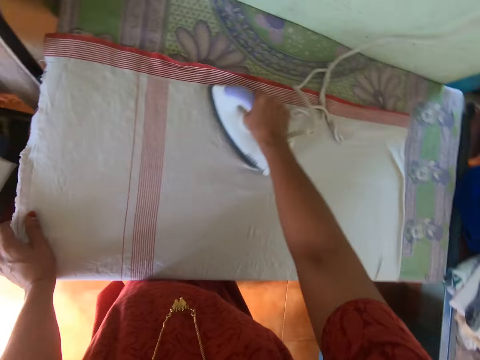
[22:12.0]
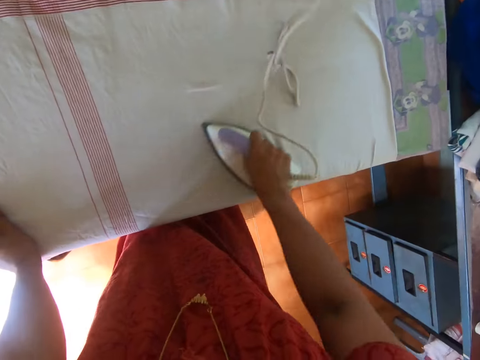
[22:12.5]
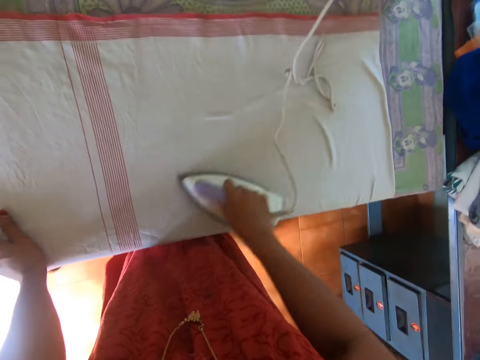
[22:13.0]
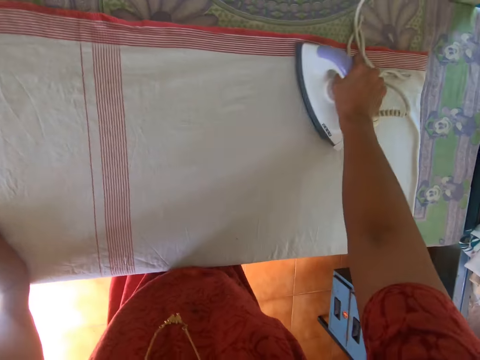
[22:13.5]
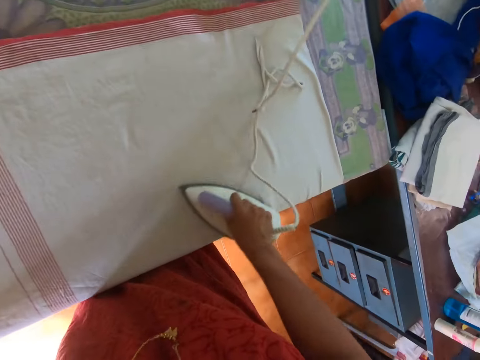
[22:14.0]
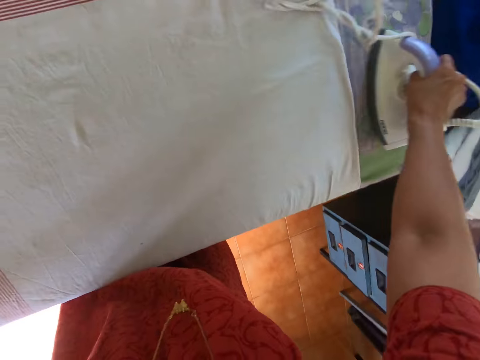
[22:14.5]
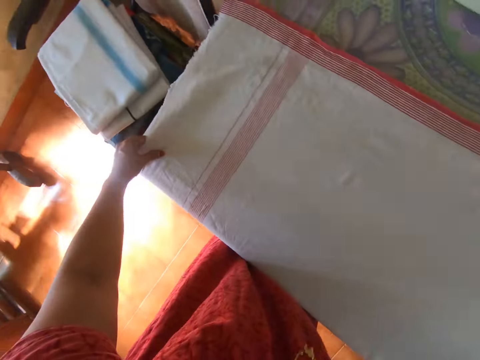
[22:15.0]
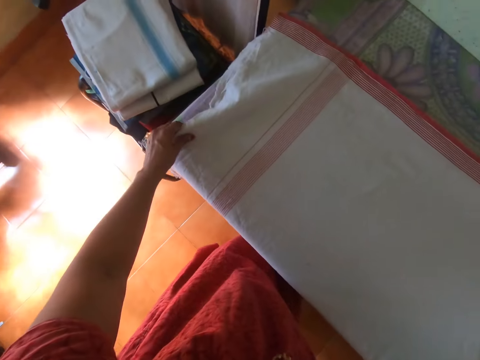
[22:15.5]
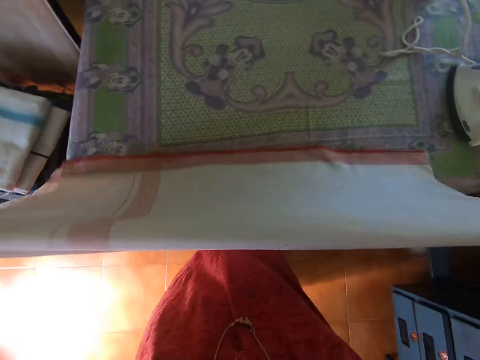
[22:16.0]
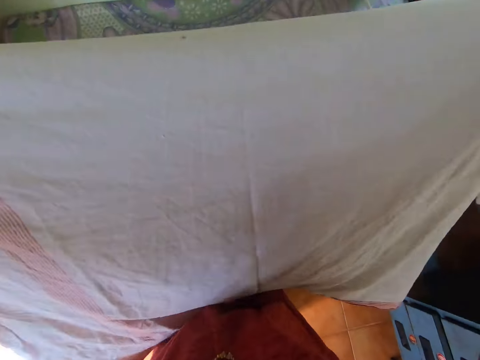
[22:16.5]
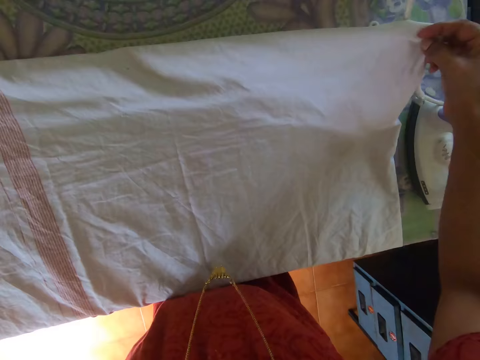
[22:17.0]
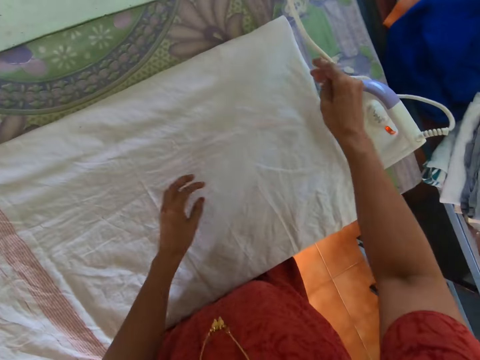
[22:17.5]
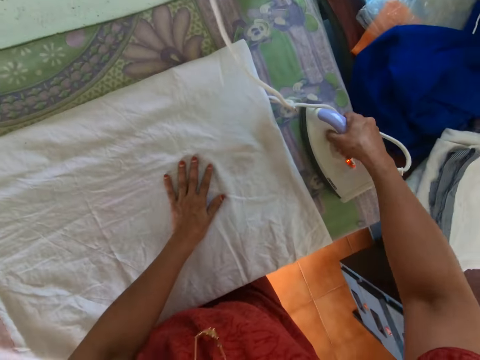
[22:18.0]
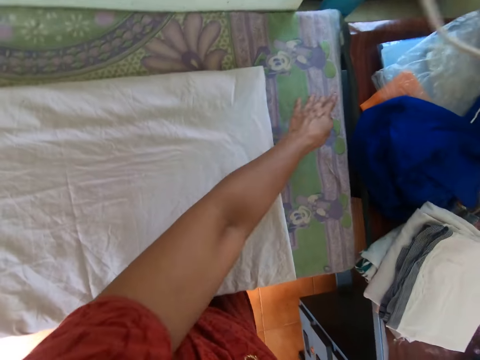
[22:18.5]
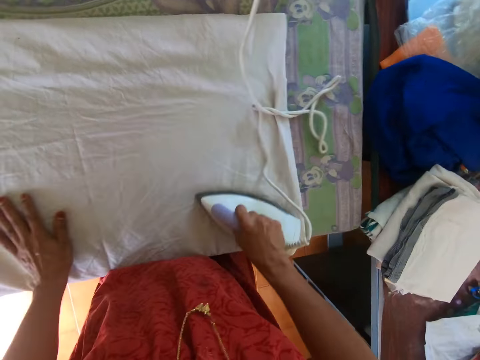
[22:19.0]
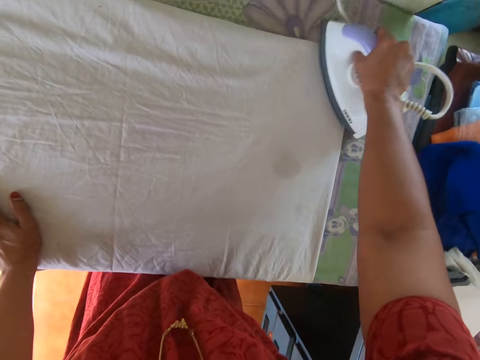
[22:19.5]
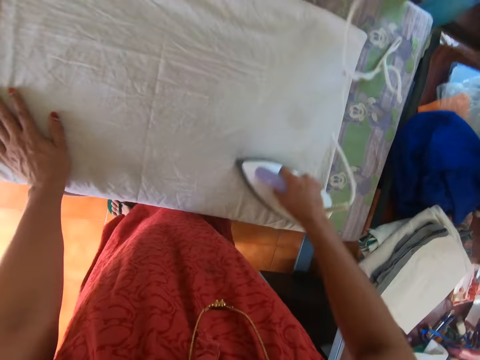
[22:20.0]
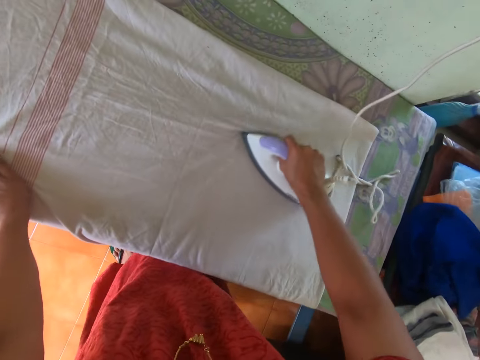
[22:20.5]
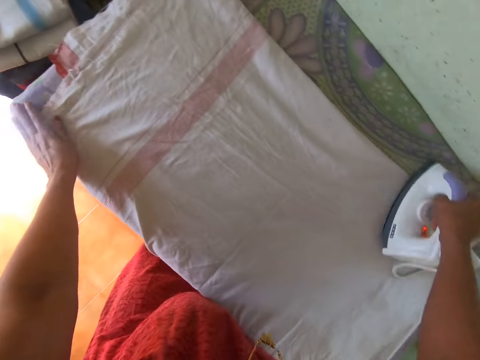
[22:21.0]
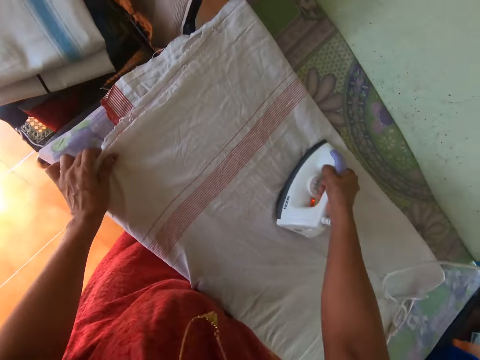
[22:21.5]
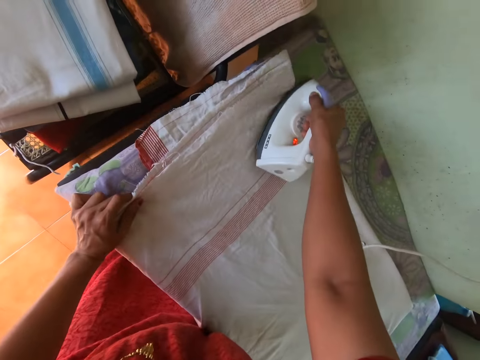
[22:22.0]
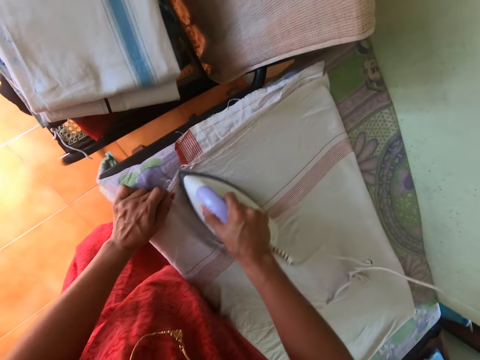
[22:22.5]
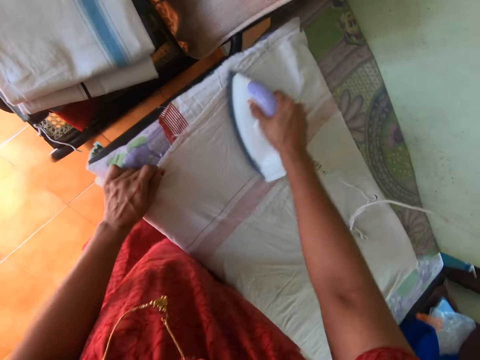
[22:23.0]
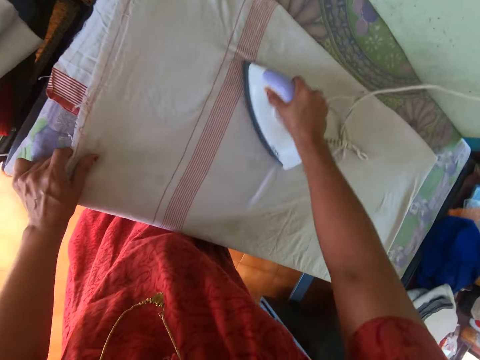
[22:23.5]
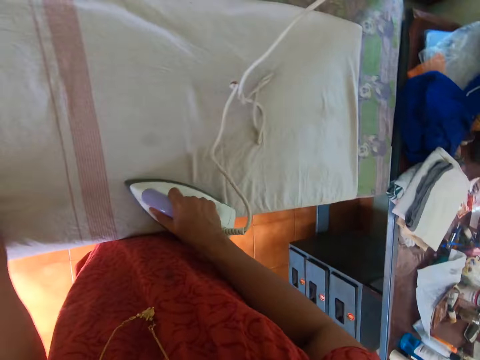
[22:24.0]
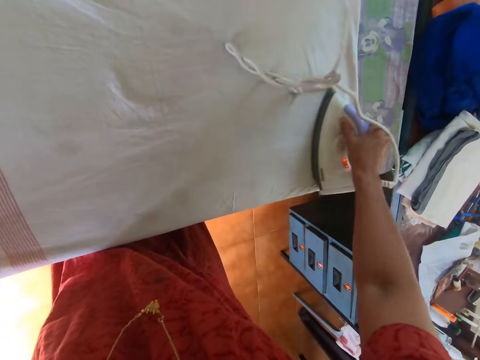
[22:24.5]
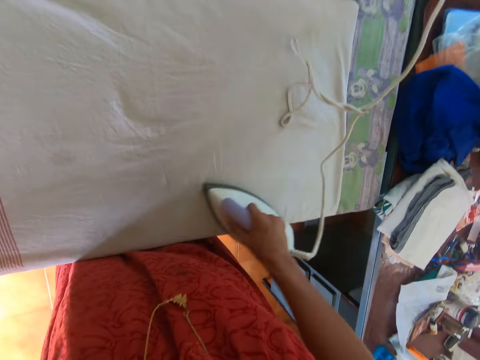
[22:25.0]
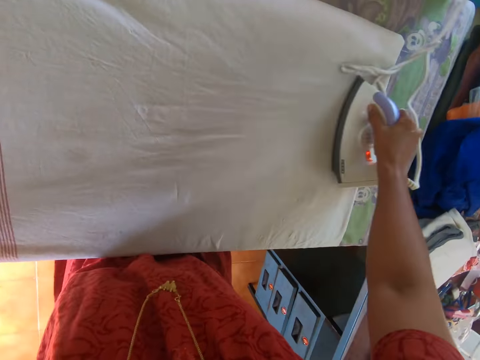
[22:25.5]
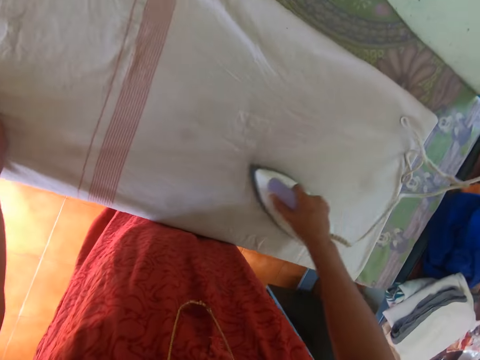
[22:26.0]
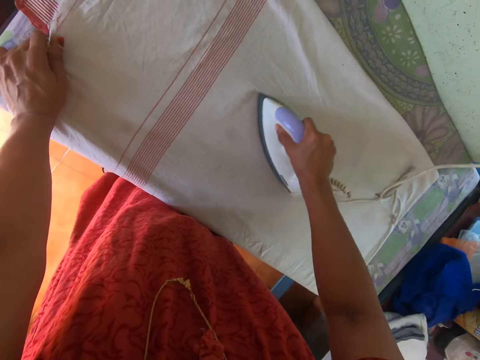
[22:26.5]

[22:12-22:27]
The camera wearer drops the iron on the table with her right hand. She carries the cloth from the table with her left hand. She folds the cloth with both hands. She spreads the cloth on the table with both hands. She carries the iron from the table with her right hand. She irons the cloth with the iron in her right hand.

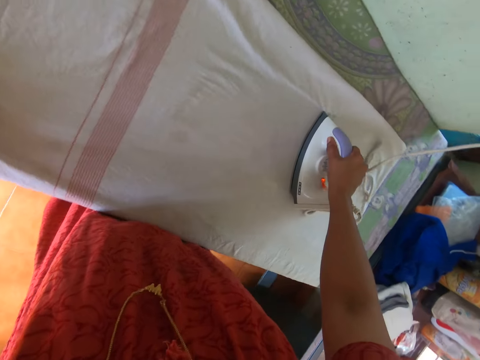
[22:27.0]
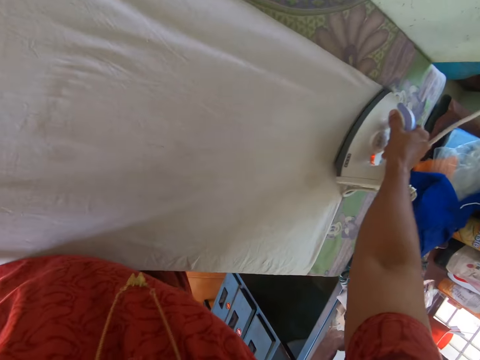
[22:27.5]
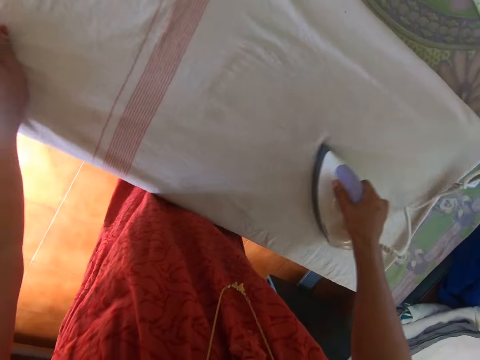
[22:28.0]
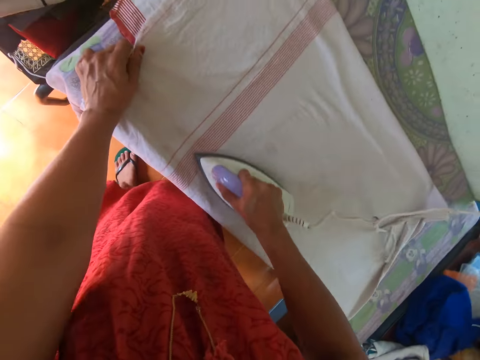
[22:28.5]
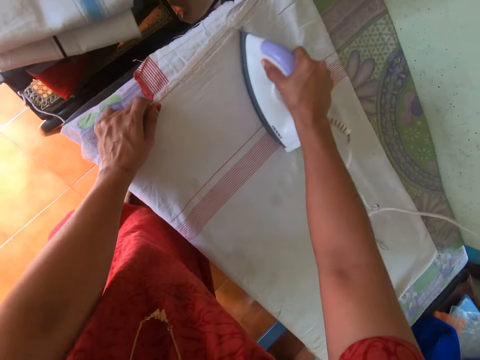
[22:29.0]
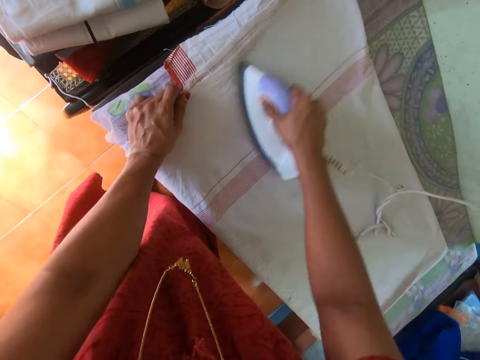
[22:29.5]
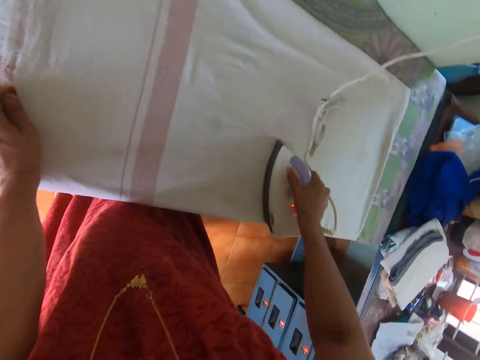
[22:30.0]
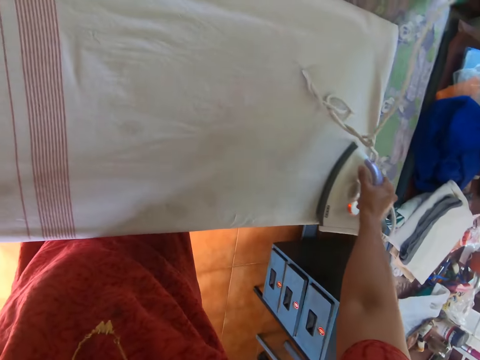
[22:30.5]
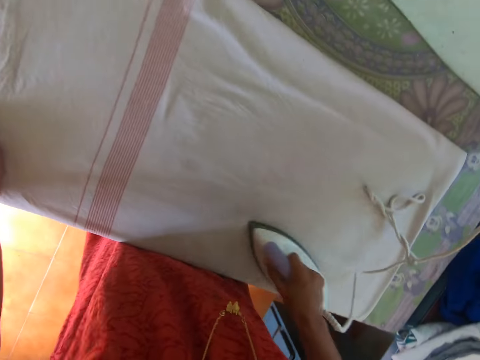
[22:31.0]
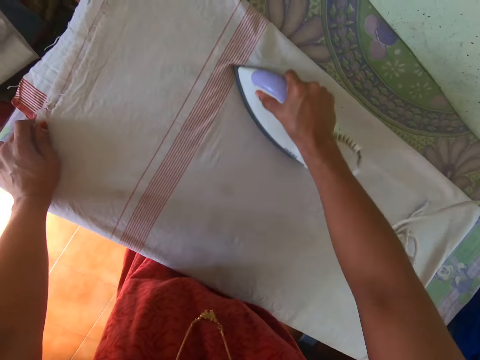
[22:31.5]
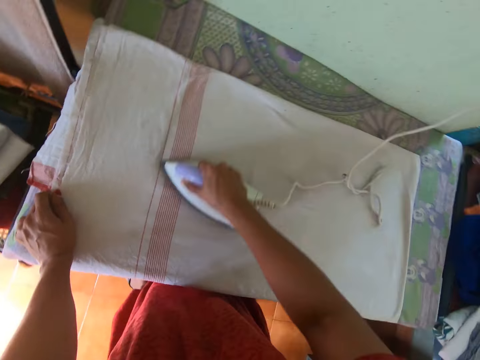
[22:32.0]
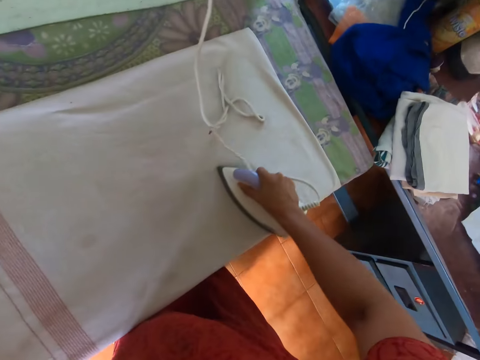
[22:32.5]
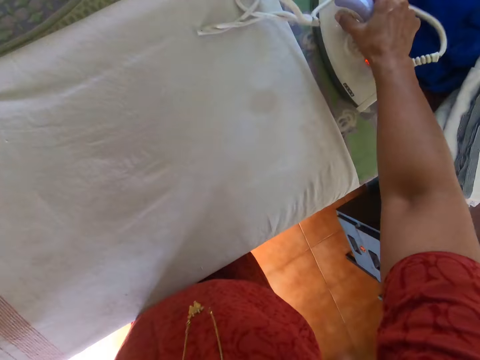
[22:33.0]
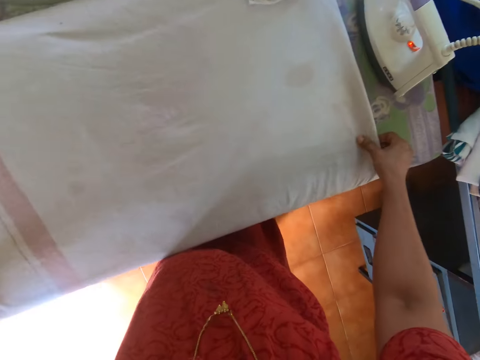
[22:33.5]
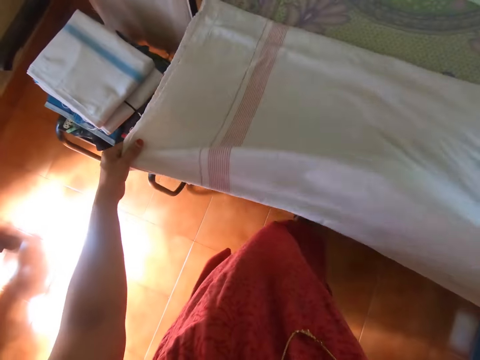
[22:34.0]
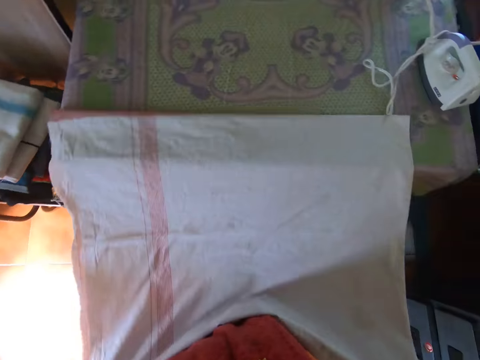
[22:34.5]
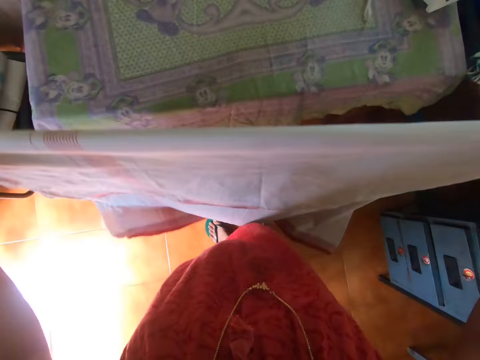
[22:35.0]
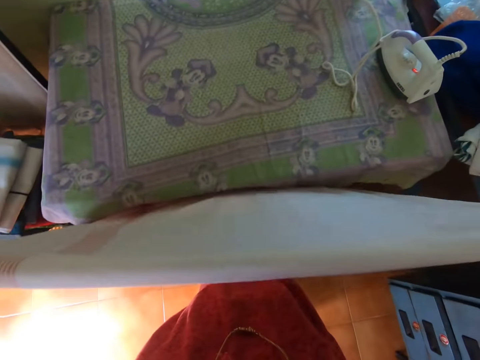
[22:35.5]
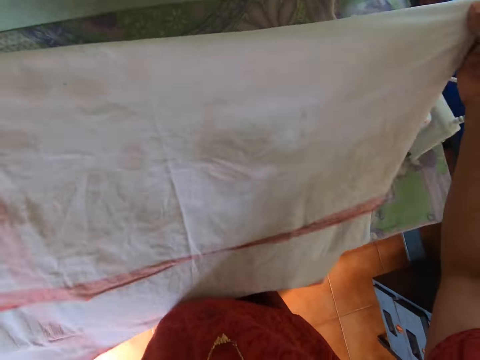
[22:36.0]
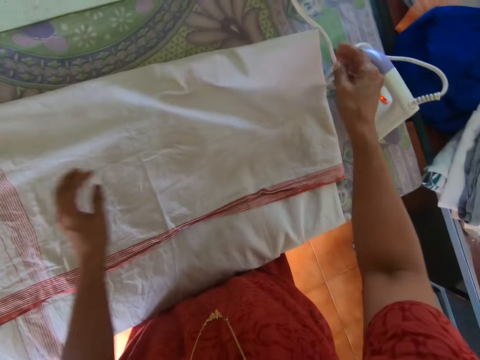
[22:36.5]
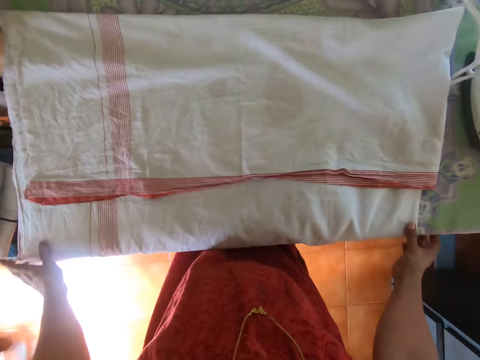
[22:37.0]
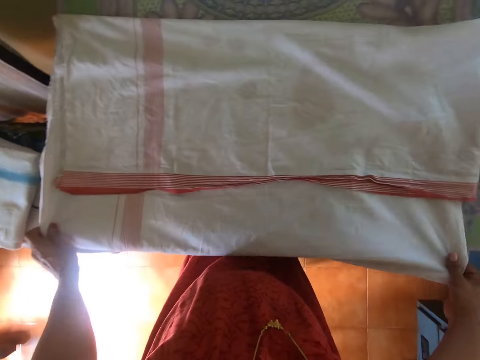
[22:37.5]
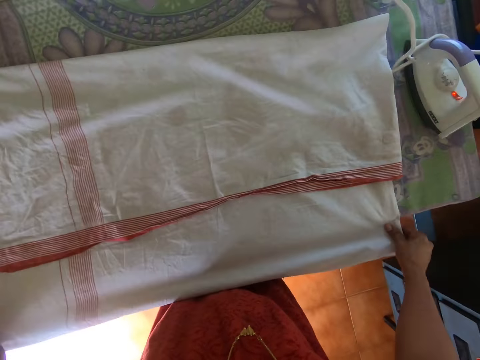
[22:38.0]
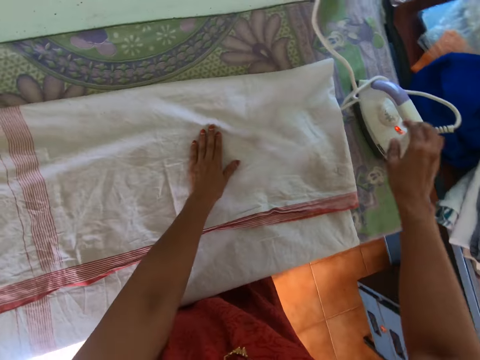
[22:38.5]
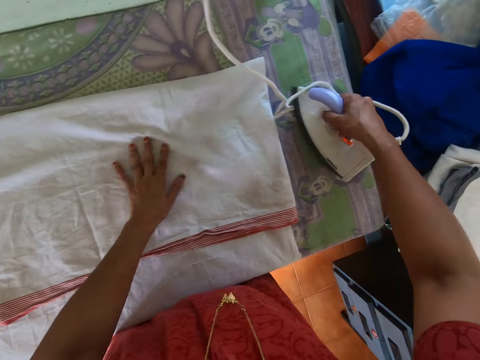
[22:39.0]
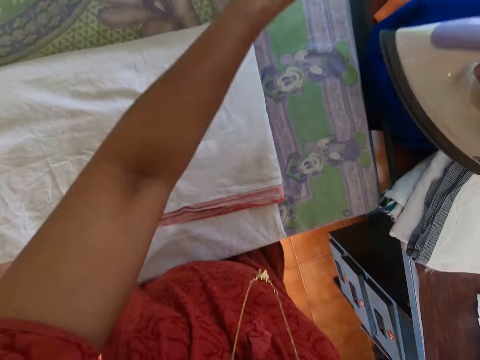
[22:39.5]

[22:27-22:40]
The camera wearer drops the iron aside on the table with her right hand. She carries the cloth on the table with both hands and folds the cloth with both hands. She spreads the cloth on the table with both hands. She adjusts the cloth on the table with both hands. She carries the iron from the table with her right hand.
